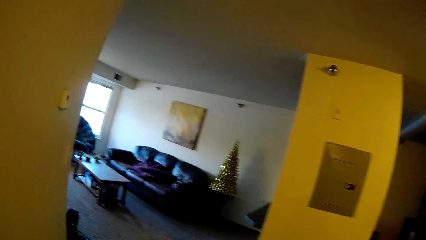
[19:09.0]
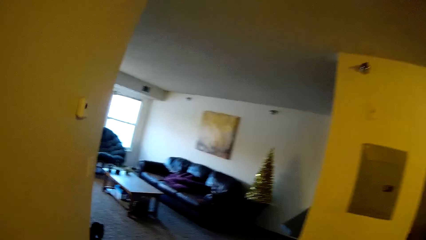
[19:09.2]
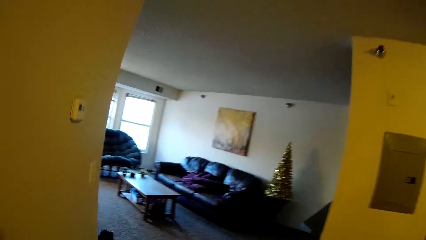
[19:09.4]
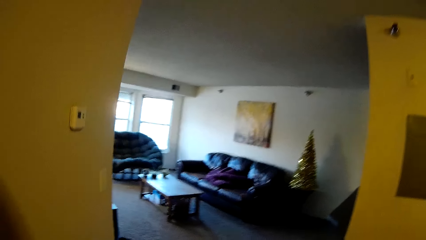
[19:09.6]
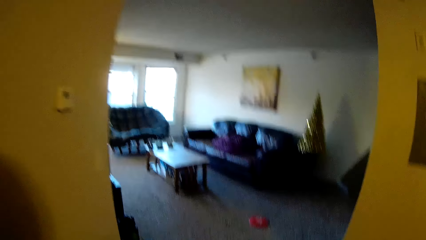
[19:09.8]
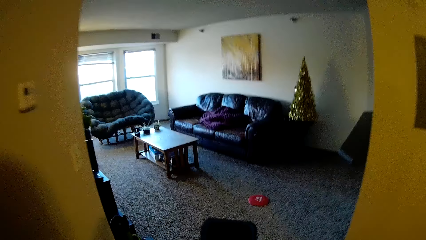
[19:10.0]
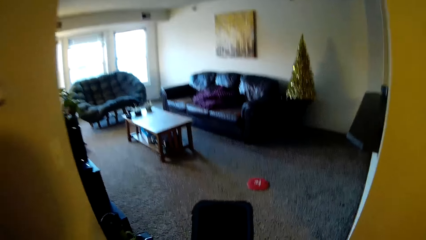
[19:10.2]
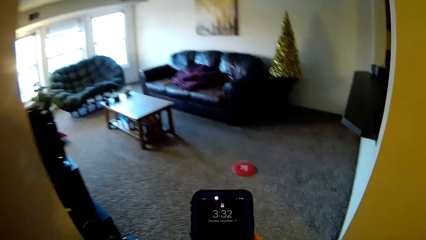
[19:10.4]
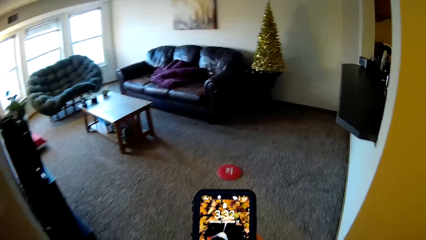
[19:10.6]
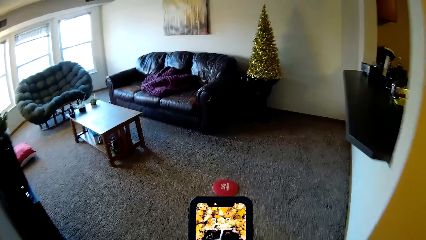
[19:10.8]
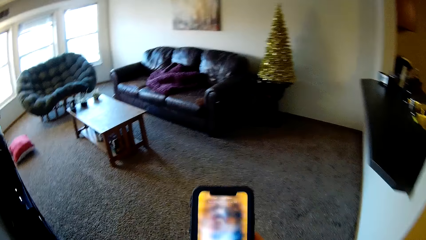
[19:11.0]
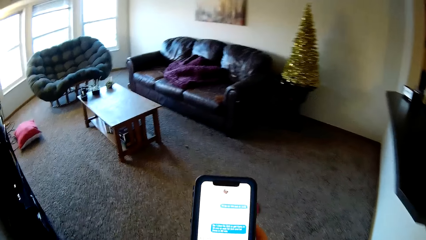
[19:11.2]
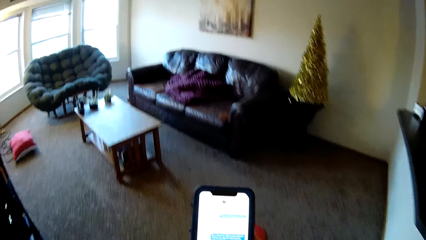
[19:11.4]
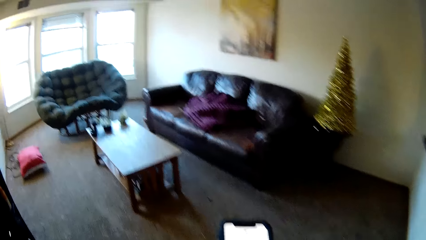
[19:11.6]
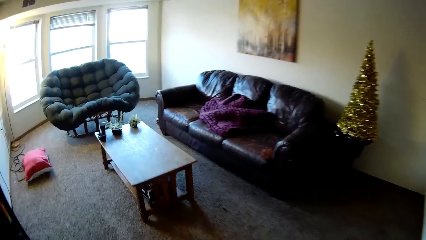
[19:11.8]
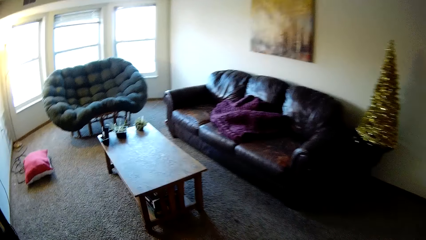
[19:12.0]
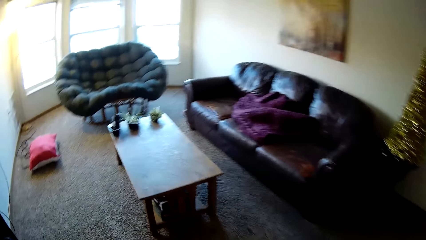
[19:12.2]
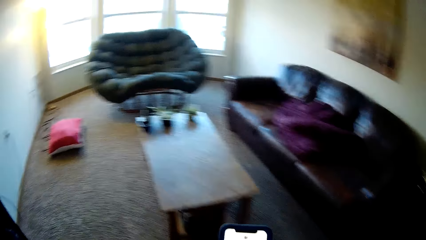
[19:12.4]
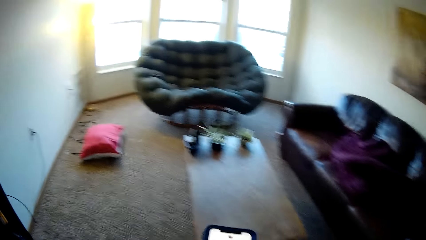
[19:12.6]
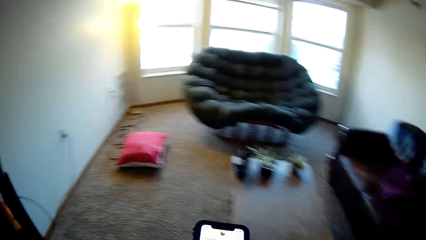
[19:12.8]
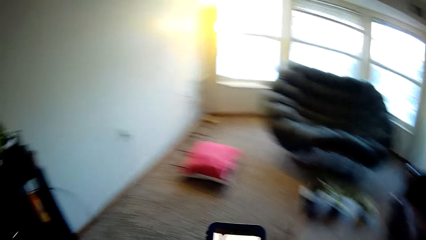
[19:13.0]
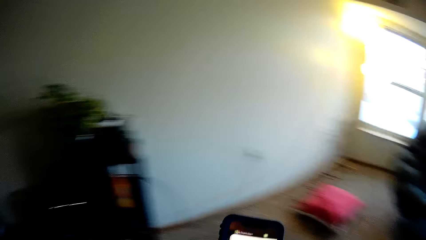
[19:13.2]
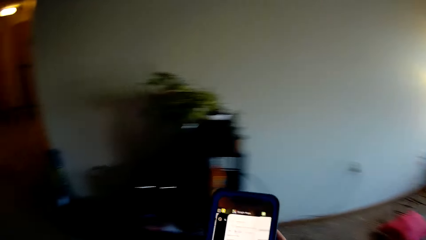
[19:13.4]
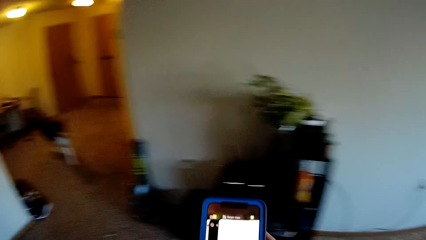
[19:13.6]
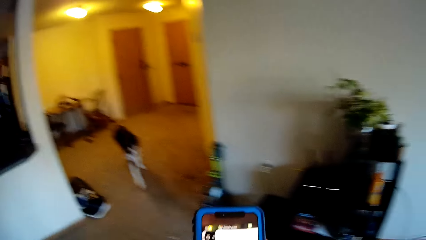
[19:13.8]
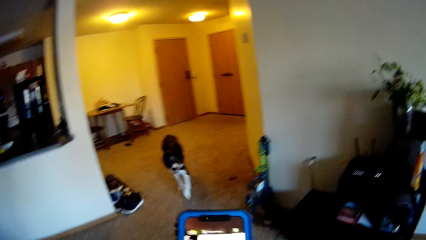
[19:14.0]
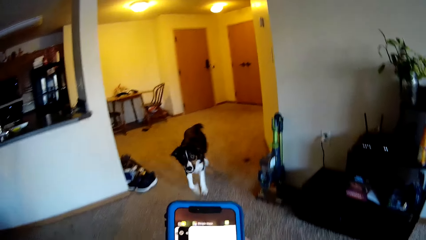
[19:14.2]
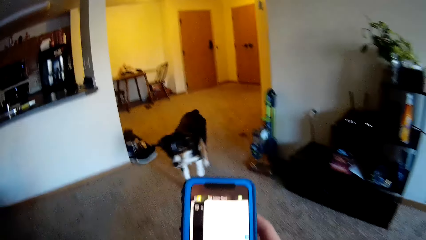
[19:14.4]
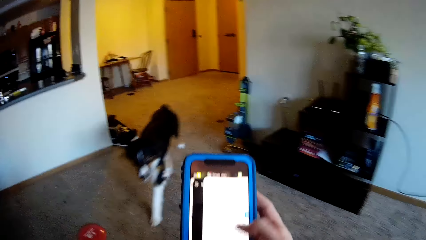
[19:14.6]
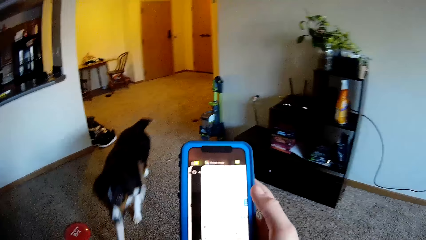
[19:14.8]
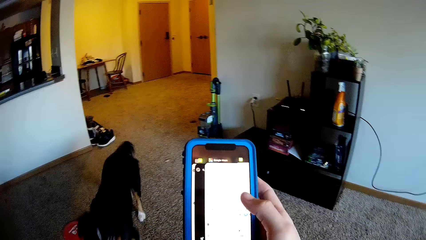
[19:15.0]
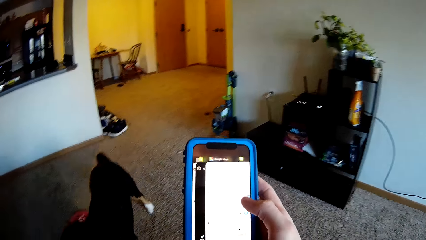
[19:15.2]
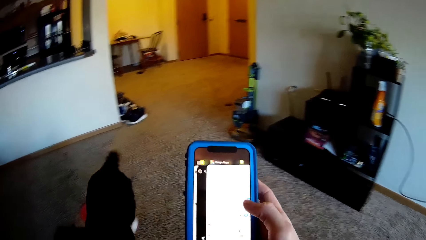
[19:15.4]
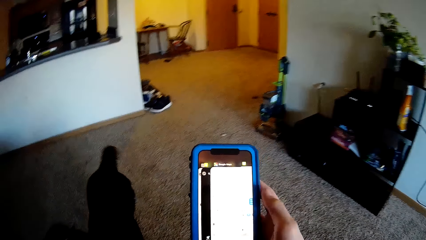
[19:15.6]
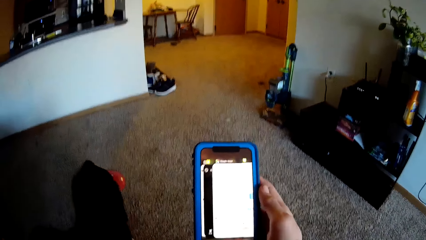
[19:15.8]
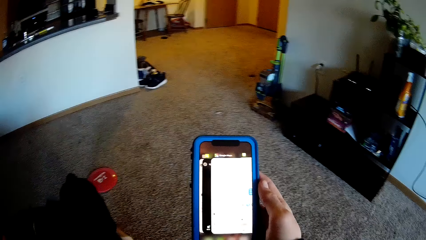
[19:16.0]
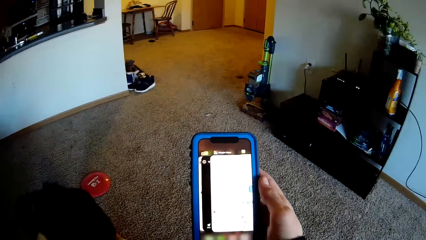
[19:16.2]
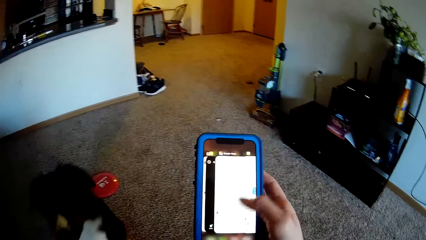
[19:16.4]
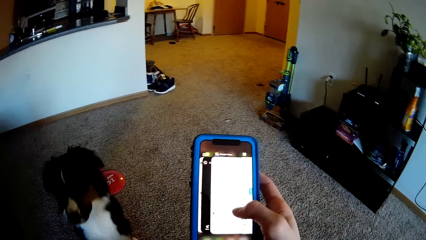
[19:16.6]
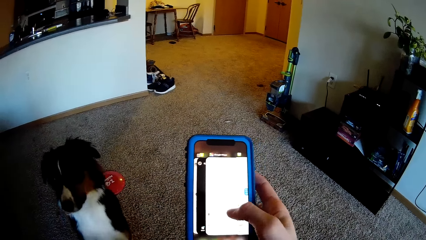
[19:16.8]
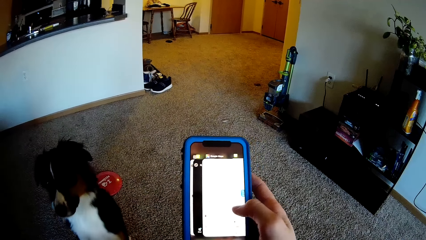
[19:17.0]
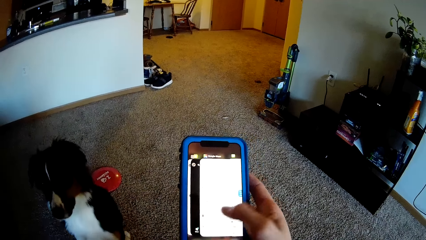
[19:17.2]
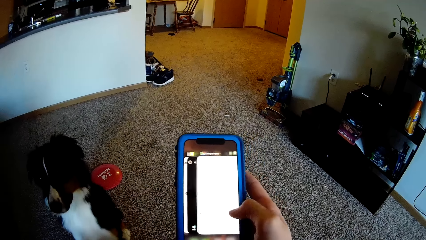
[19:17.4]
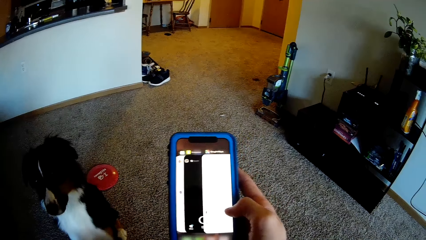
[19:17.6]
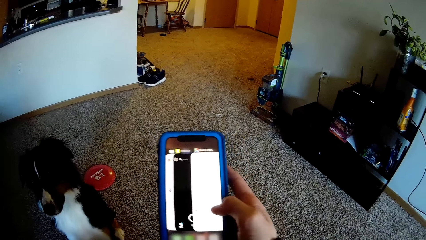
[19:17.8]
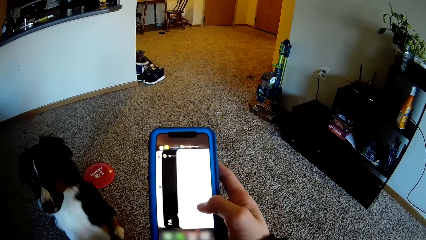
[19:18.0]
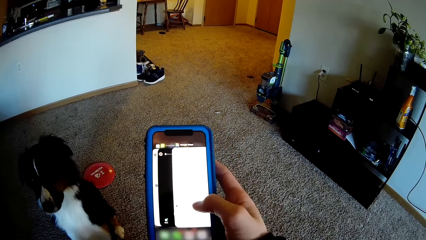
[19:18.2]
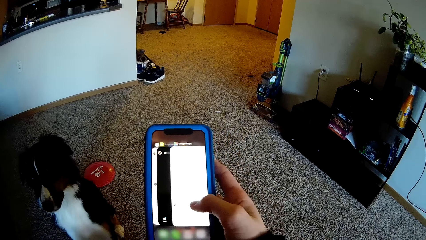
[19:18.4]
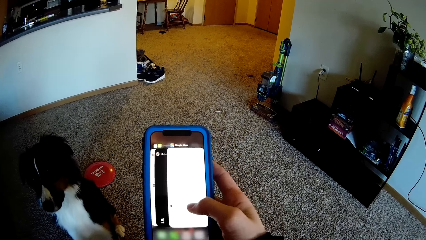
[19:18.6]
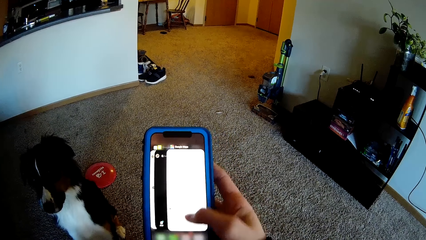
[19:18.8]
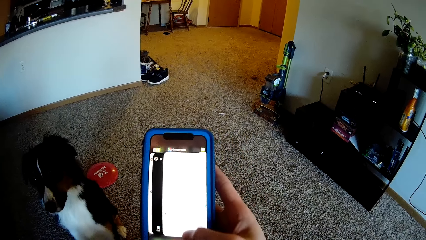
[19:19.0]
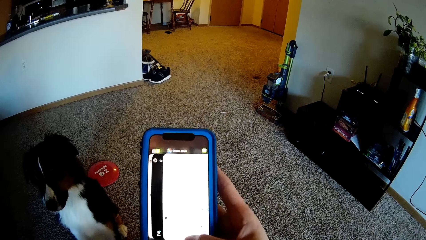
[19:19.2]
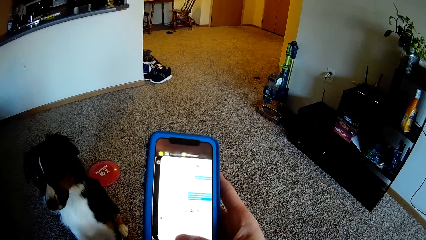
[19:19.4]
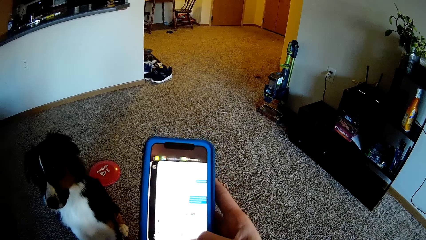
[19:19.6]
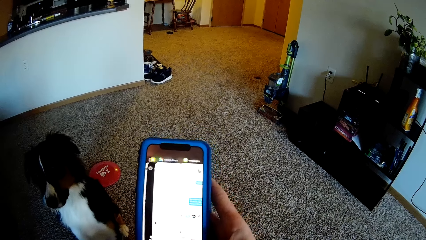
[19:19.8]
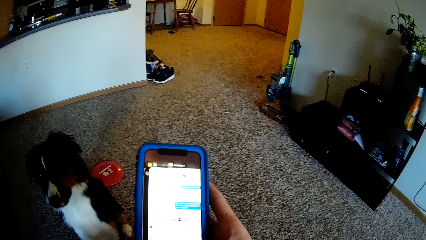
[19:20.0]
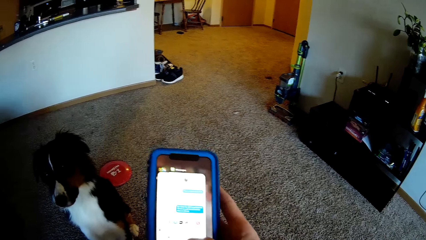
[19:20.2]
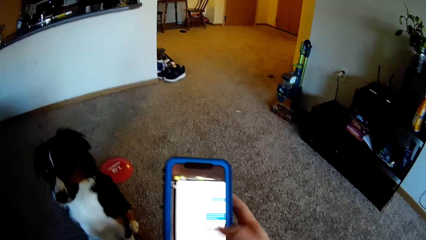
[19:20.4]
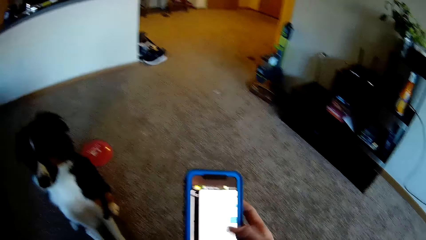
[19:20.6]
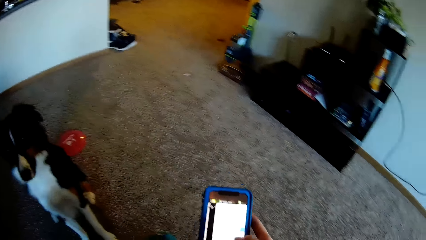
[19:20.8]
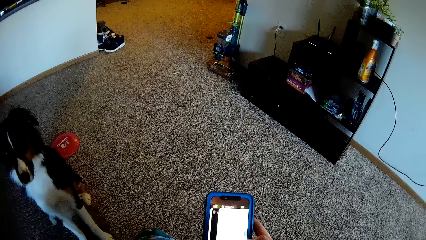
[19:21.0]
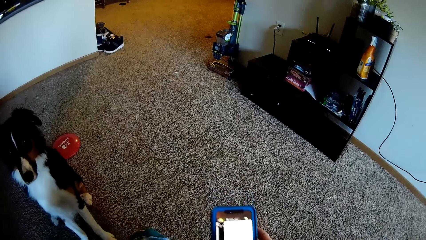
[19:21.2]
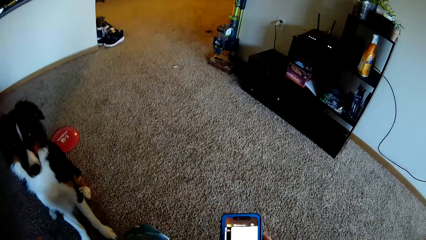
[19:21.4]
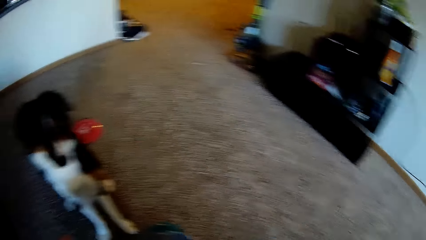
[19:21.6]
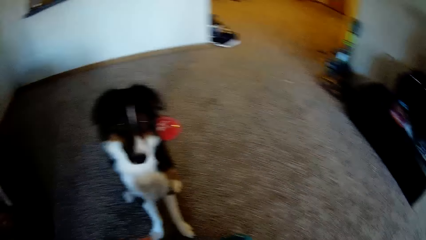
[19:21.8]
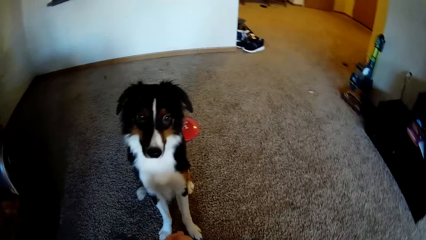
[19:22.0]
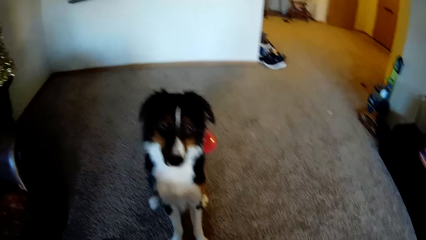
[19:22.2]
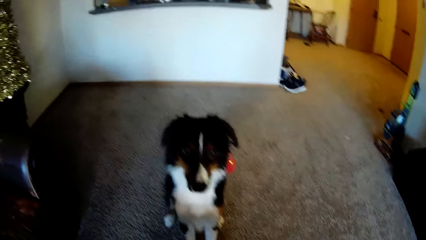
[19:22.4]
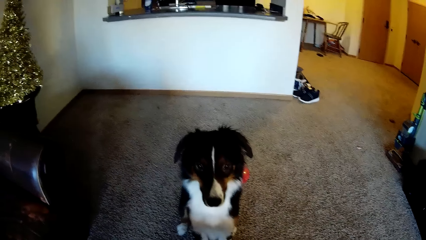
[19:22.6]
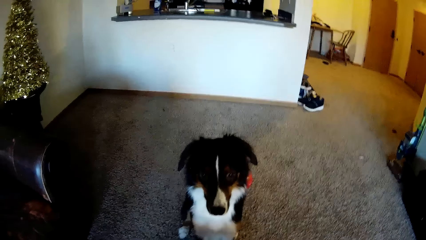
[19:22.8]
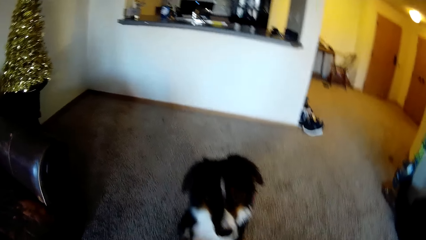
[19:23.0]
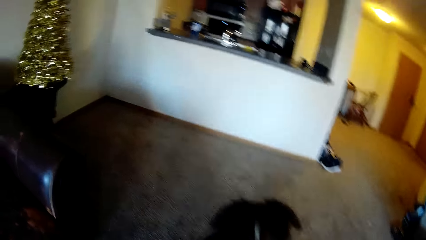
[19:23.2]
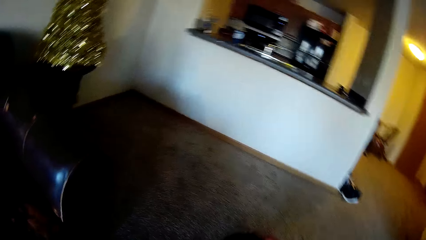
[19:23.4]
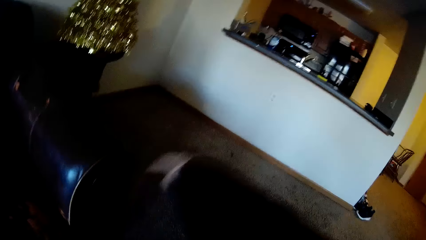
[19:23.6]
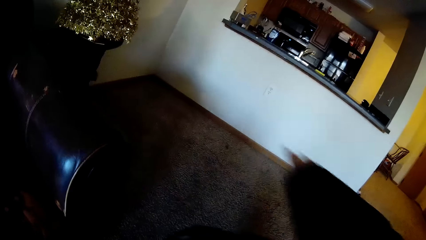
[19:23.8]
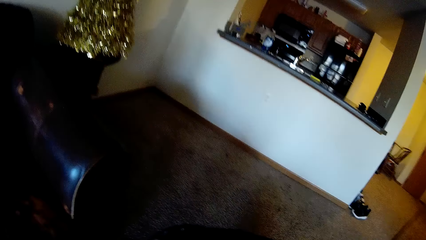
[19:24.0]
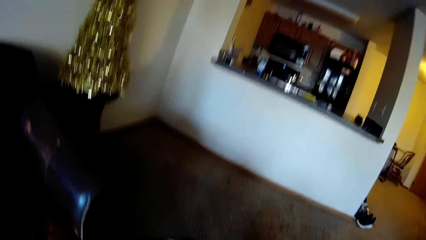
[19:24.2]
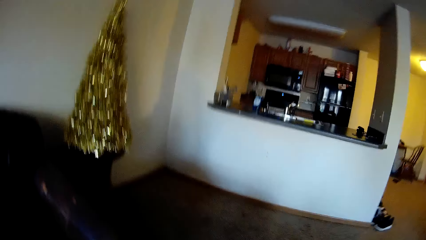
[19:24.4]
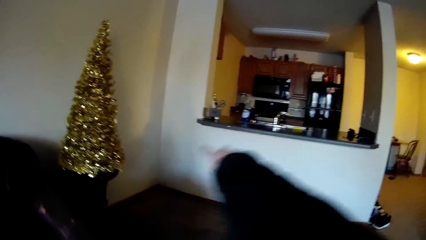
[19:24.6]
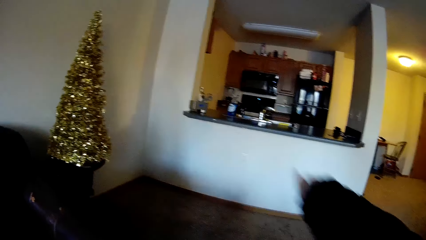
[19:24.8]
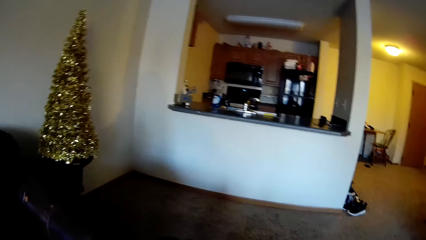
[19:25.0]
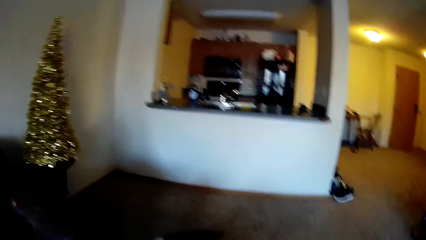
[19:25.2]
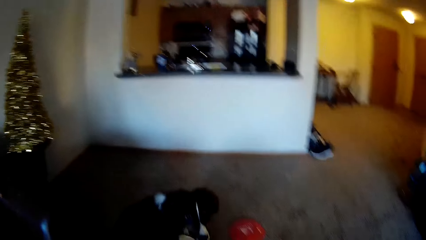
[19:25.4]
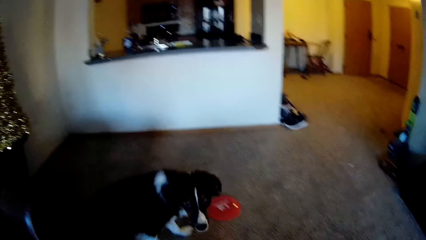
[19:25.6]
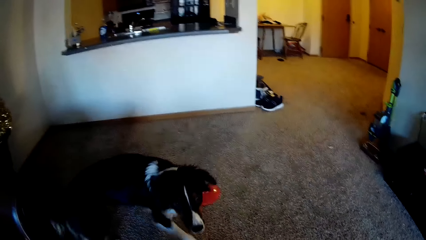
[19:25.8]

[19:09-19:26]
The camera wearer operates her phone with her right hand. She looks at the phone. She operates the phone with her right hand again. She stands on the floor. She taps. She stands on the floor again.
